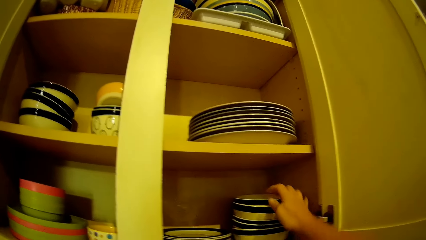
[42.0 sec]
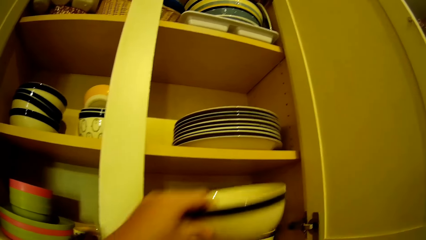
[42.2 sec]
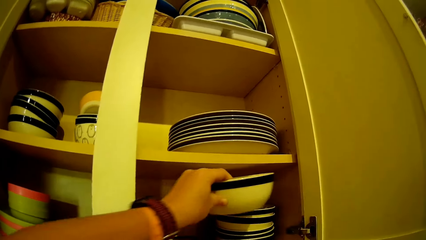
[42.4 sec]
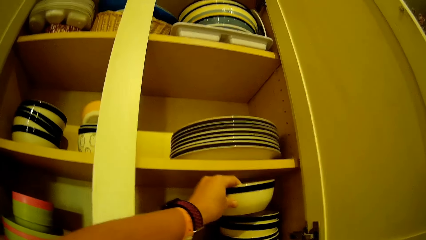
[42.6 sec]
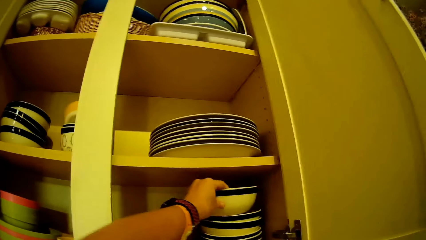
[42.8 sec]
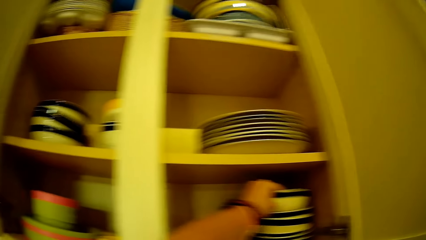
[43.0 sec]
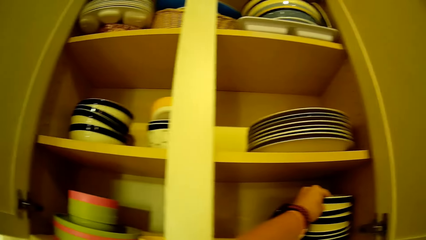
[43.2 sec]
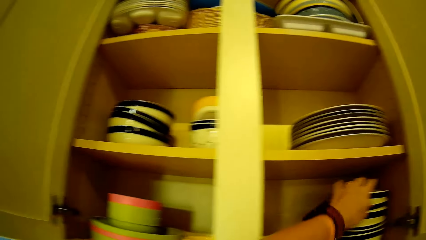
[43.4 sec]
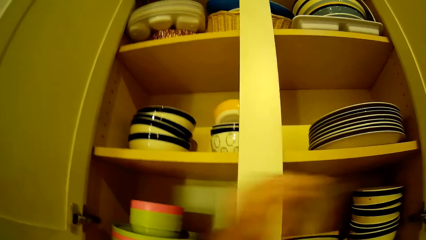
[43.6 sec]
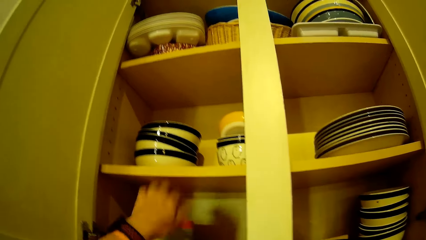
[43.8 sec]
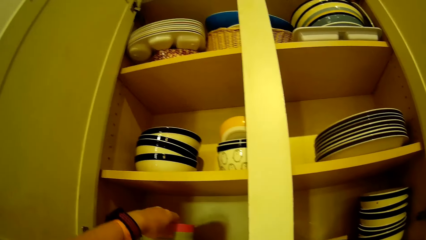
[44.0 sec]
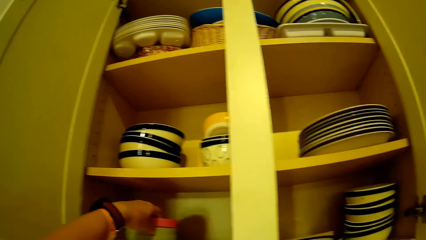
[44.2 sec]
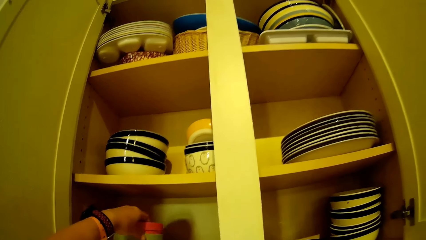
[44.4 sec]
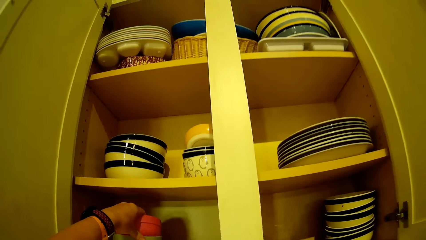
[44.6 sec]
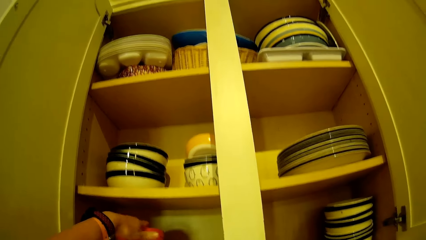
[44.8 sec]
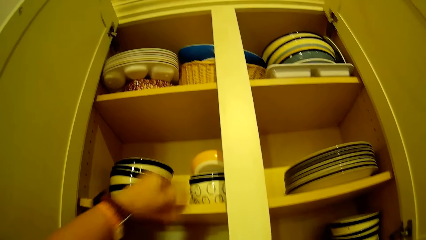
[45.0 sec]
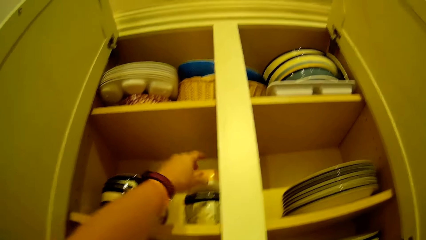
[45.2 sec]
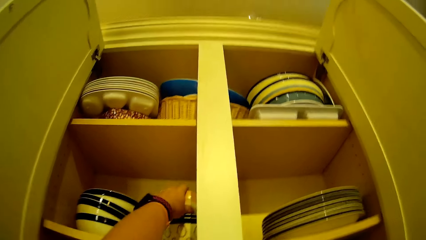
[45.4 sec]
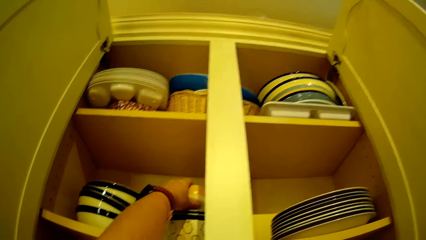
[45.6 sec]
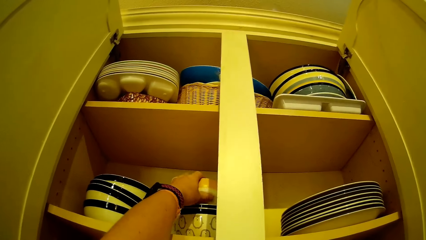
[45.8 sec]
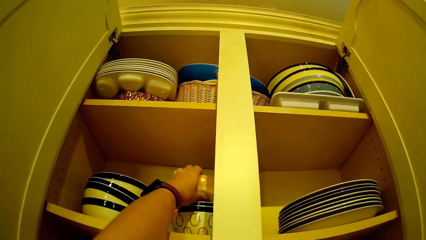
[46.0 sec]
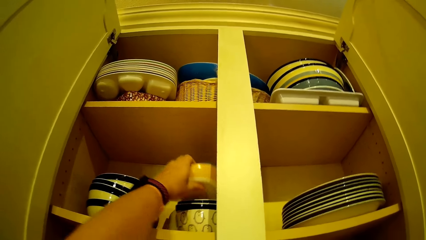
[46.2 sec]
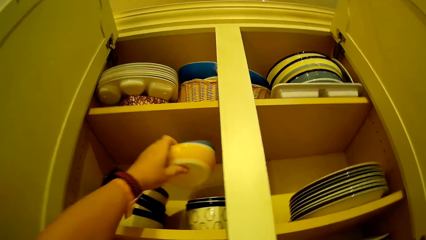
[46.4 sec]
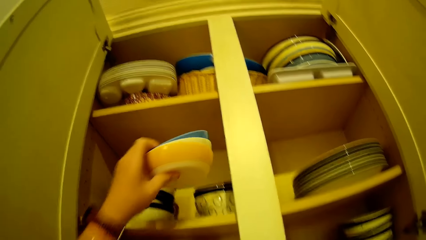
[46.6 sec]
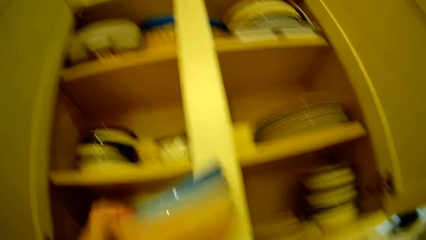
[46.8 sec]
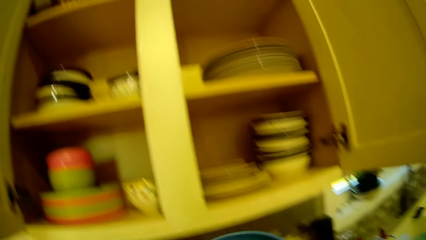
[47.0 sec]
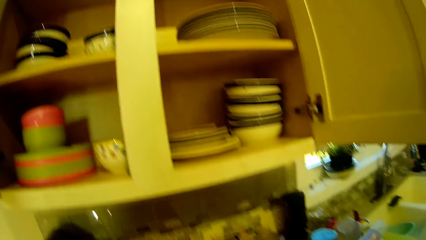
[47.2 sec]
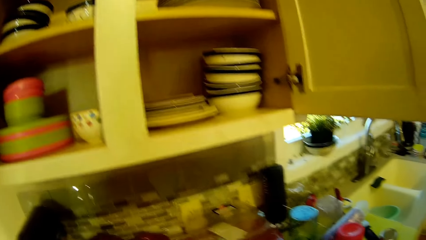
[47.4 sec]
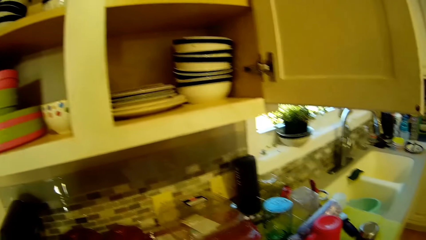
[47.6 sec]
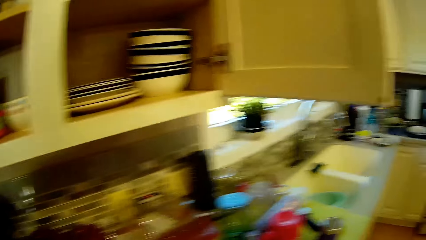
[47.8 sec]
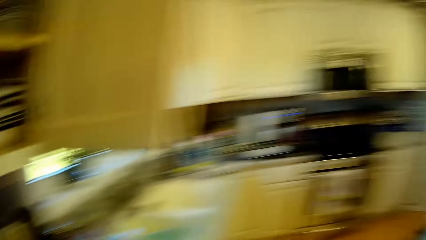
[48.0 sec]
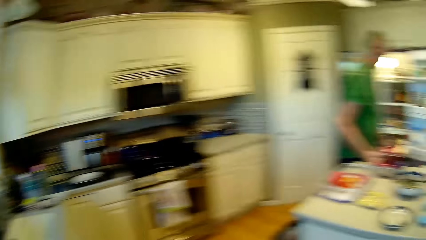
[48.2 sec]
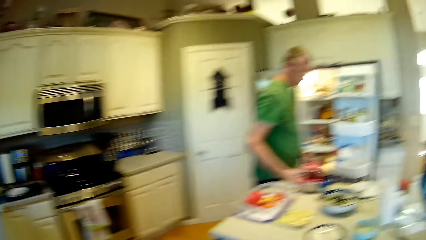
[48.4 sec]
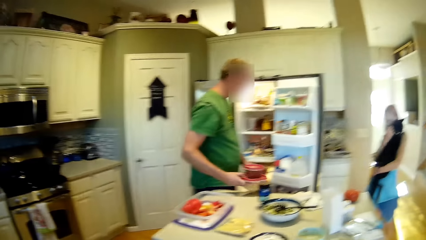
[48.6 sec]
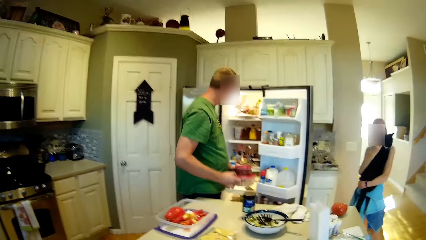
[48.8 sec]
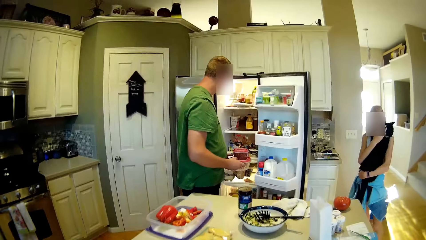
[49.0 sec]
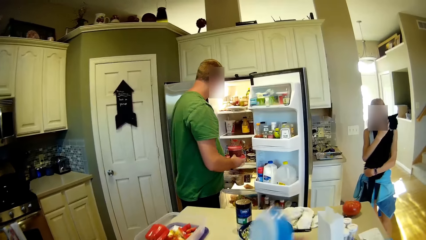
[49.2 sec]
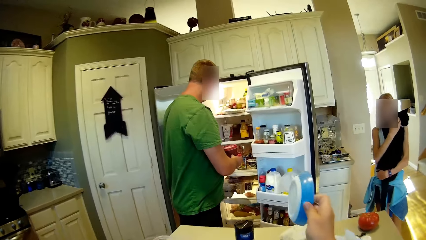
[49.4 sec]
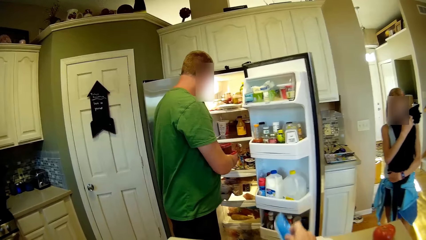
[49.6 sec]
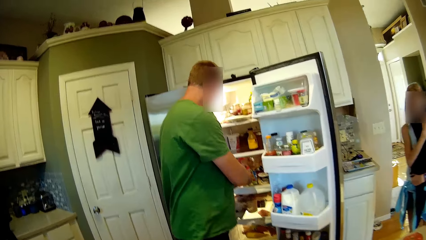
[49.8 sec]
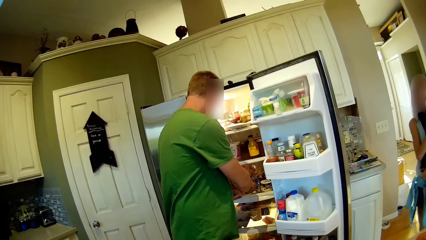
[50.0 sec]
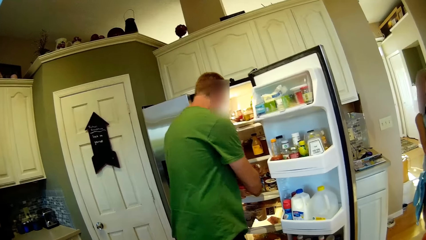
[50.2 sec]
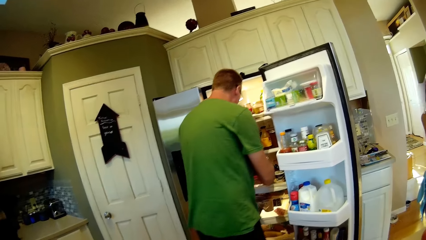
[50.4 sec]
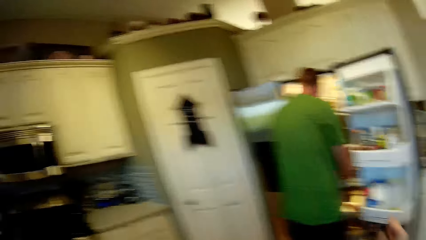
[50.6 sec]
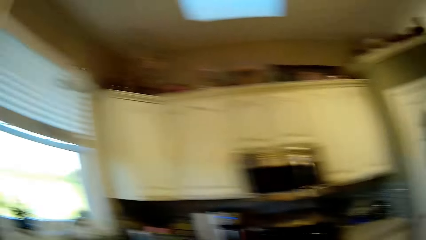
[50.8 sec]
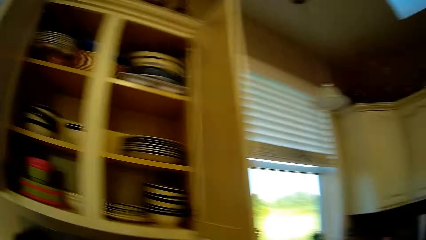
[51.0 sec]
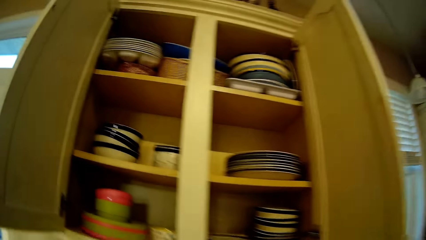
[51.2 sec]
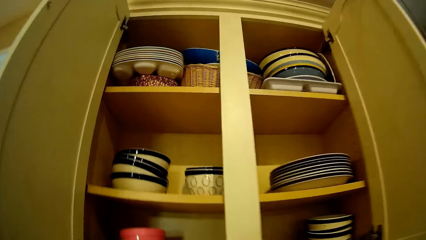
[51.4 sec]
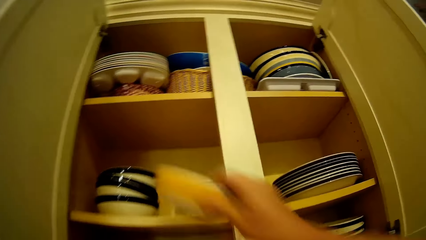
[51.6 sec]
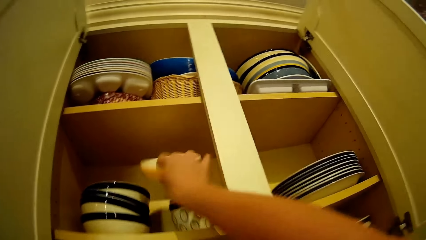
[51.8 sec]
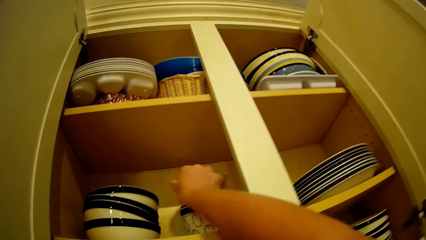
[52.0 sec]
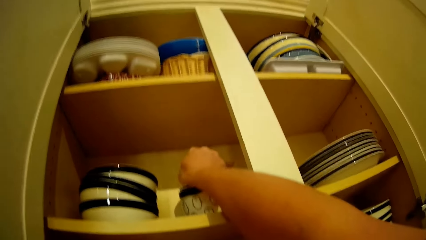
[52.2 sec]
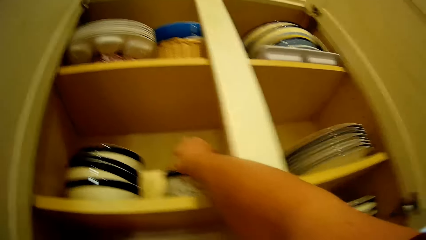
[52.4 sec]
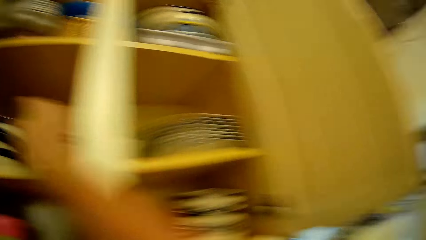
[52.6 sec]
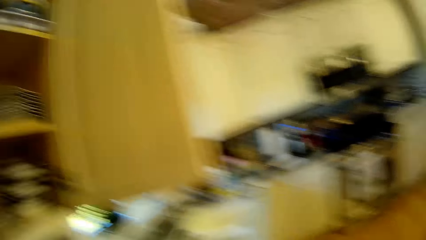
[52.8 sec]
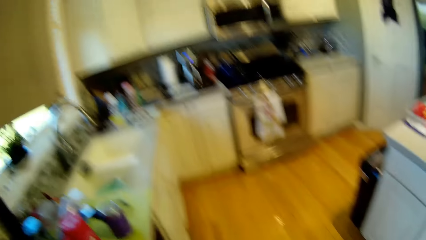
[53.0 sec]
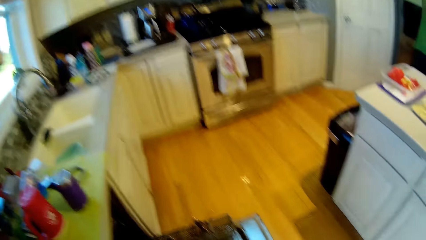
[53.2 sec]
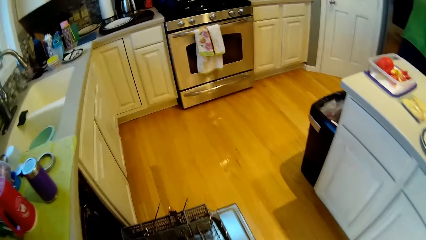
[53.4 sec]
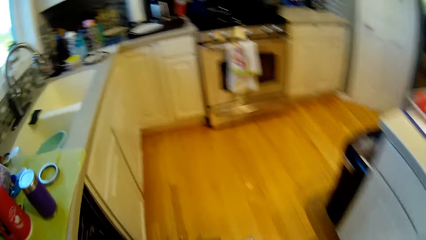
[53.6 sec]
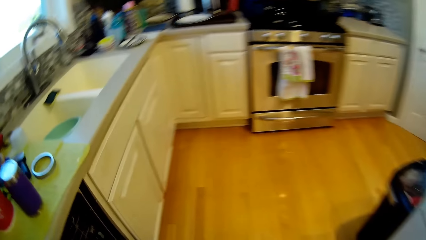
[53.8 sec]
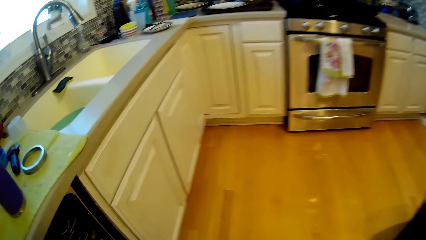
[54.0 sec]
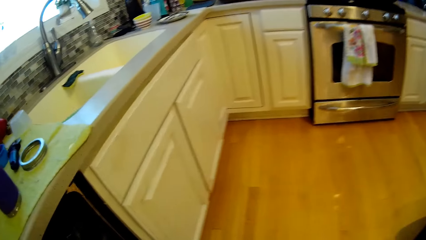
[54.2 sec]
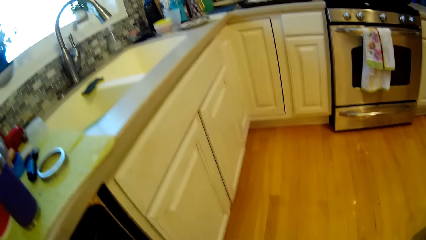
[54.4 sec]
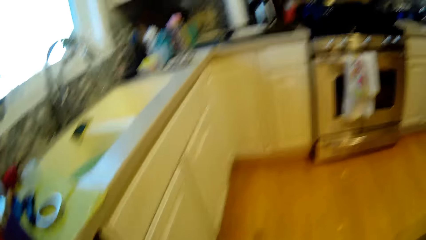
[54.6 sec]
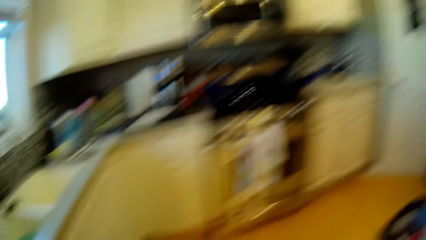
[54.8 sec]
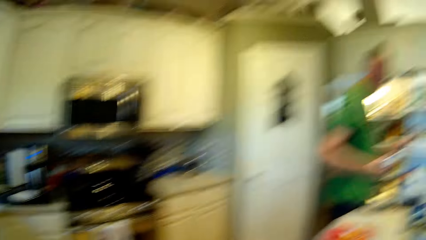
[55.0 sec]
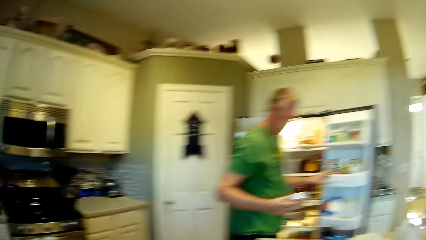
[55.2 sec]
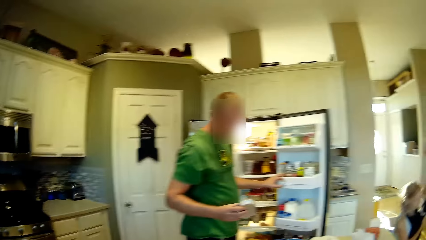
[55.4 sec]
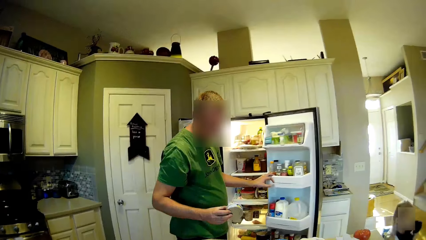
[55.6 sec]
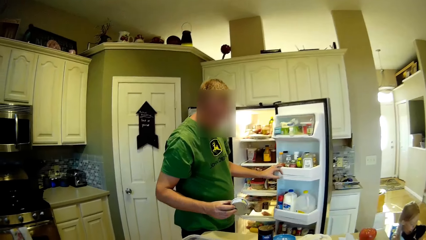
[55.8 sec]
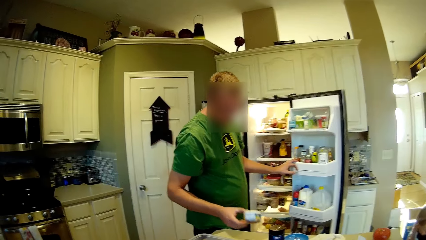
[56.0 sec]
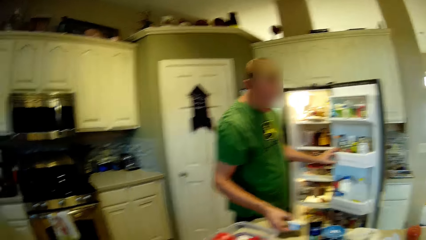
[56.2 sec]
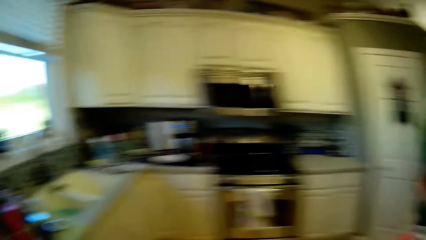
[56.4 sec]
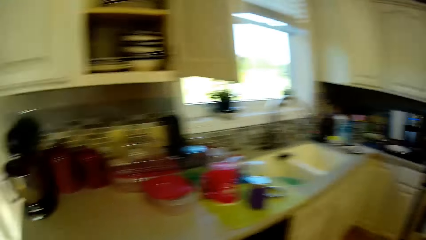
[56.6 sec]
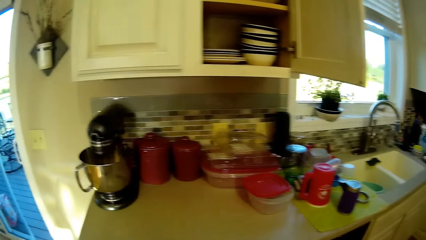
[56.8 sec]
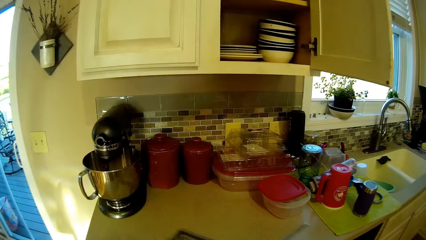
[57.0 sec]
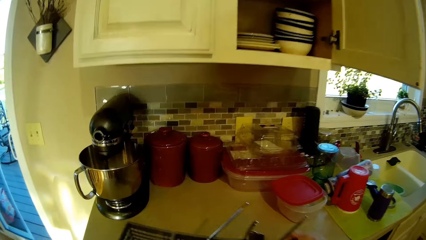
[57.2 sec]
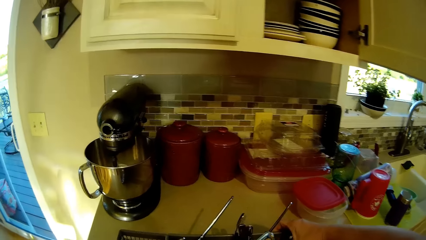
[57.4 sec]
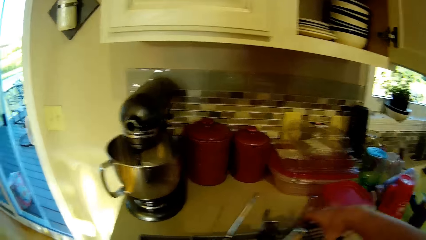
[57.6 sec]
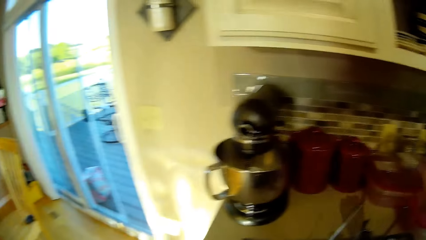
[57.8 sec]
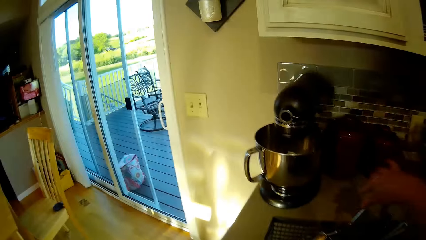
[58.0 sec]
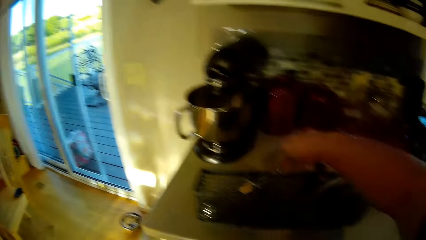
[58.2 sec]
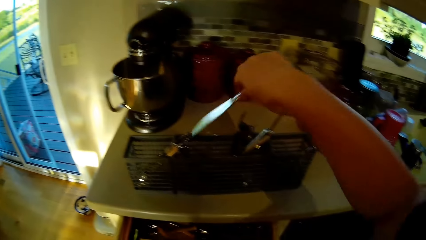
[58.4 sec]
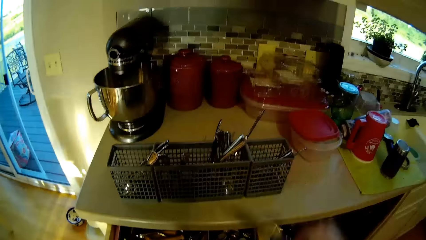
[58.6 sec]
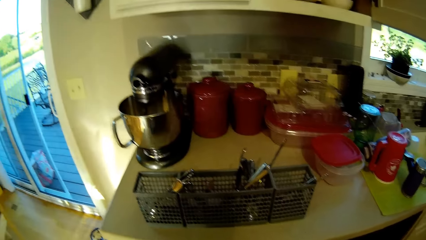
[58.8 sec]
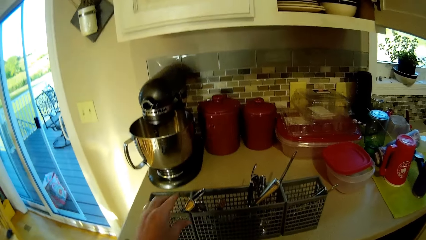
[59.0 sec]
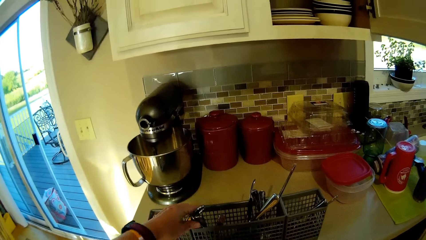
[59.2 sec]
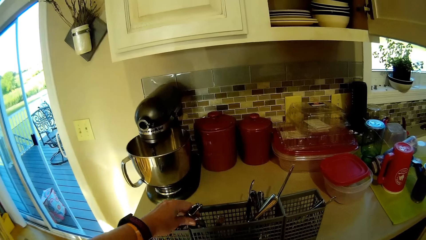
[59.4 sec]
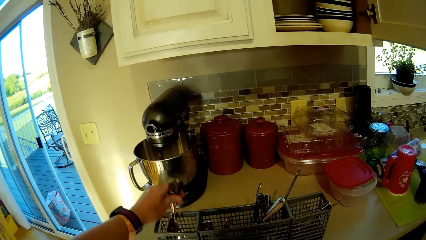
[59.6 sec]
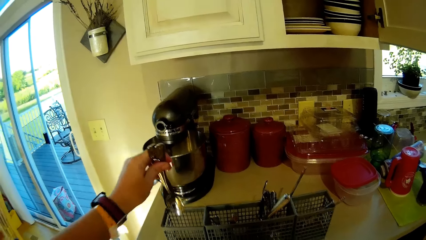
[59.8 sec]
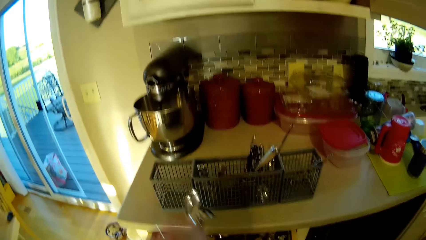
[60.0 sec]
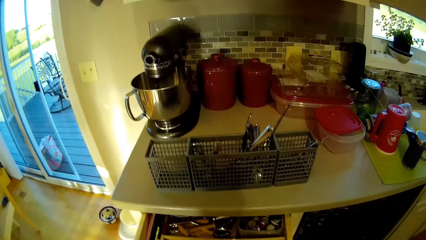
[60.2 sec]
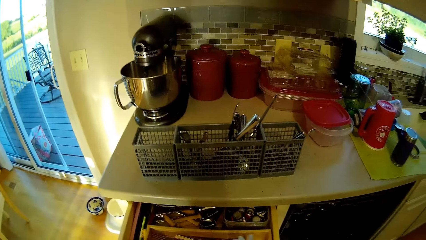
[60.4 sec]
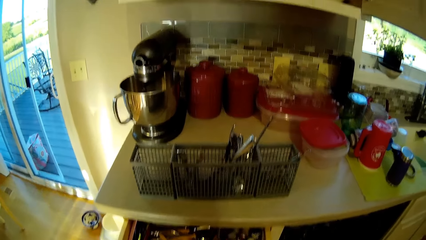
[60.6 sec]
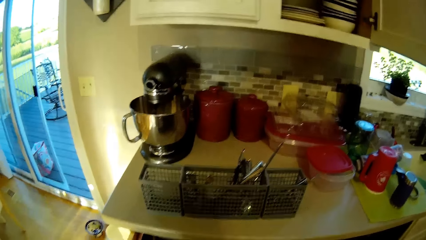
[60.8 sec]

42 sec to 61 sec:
The camera wearer places a dish into the cabinet. They place the other dish into the cabinet. They touch the bowl. They pick up the dish. They walk around the room. A person picks up a food container. The person arranges food stuffs in the fridge and places the food container into the fridge. The camera wearer places the dish on the table. They walk around. They place the dish in the cabinet. They arrange utensils in the cupboard. They look around. Another person places a cat on the floor. The first person looks around. The camera wearer places the cutlery rack on the countertop. They remove cutlery from the cutlery rack. They arrange the cutlery in the drawer.
